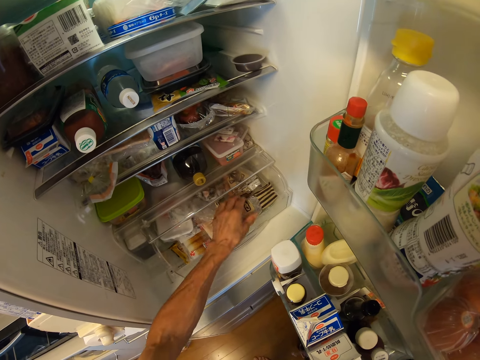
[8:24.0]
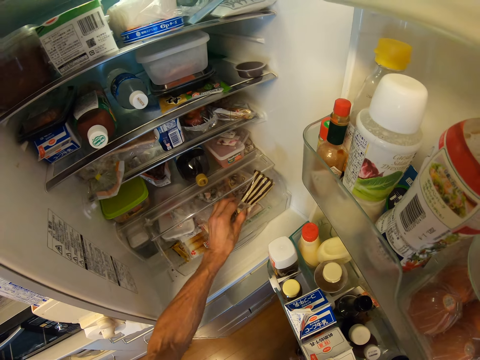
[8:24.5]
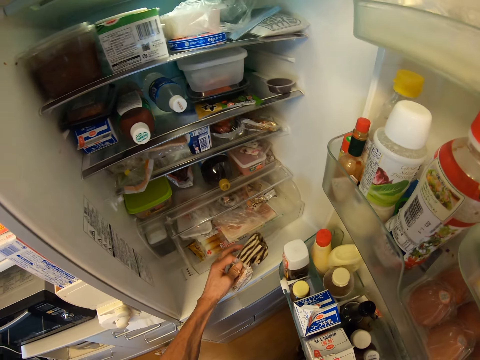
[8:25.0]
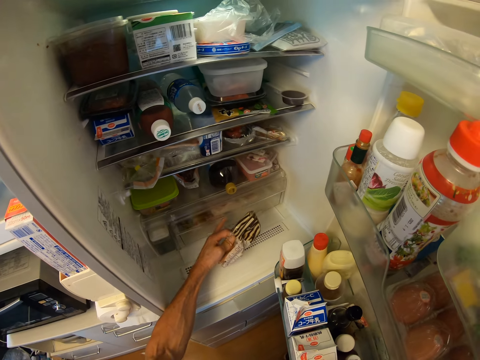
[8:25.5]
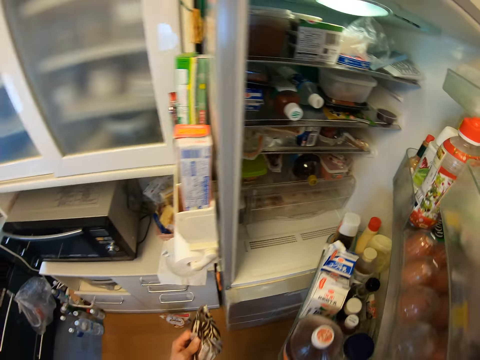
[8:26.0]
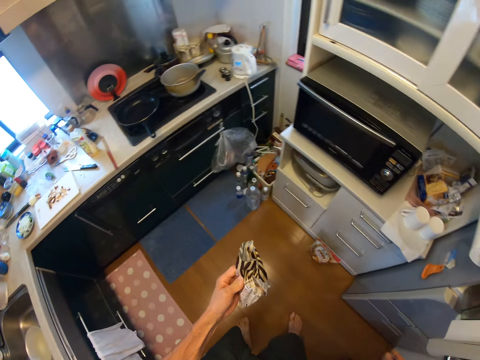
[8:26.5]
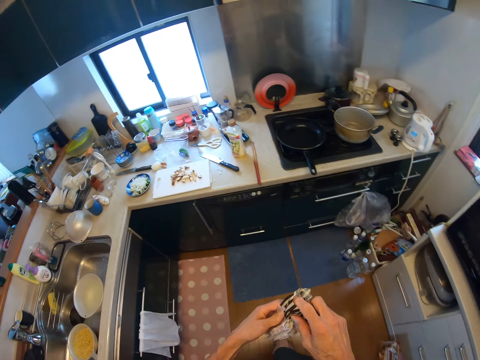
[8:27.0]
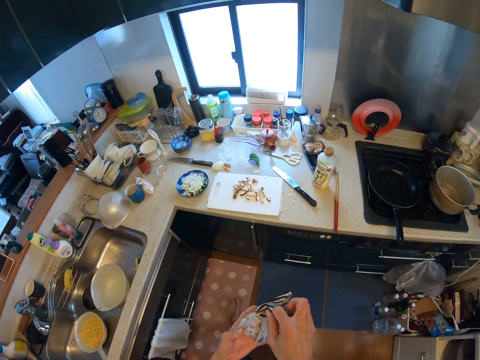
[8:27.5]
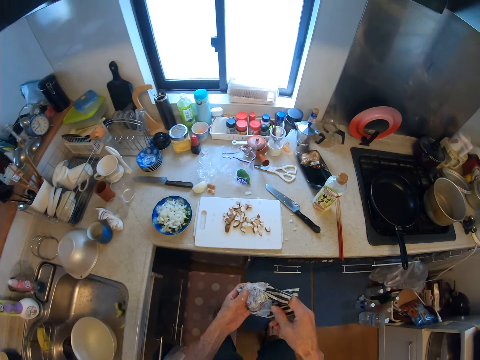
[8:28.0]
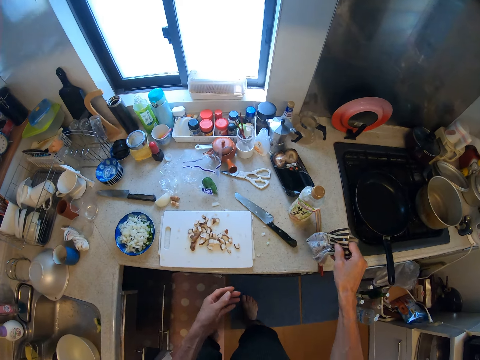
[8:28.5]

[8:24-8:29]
The camera wearer picks a pack of sausages from the refrigerator carrier. They close the crisper drawer. They close the fridge door. They open the pack of sausages. They walk to the countertop.

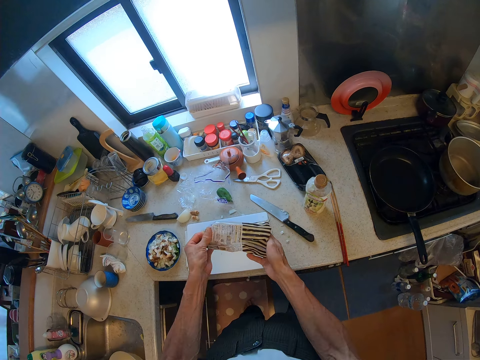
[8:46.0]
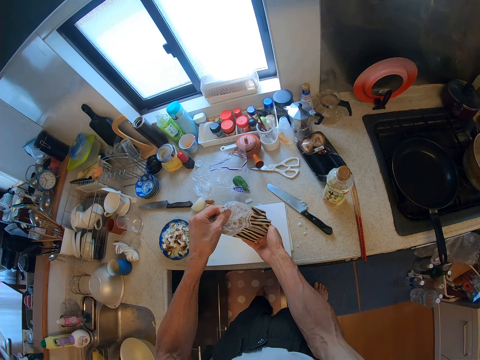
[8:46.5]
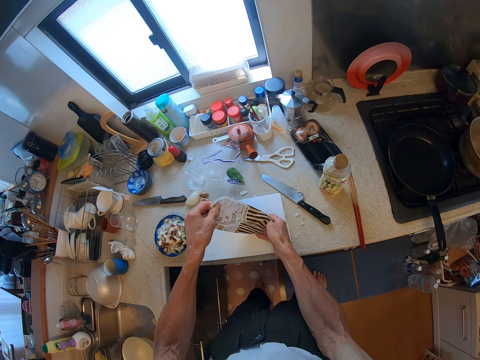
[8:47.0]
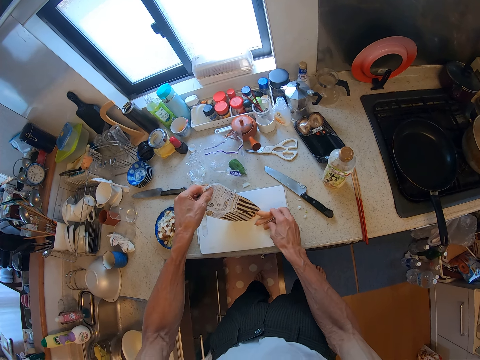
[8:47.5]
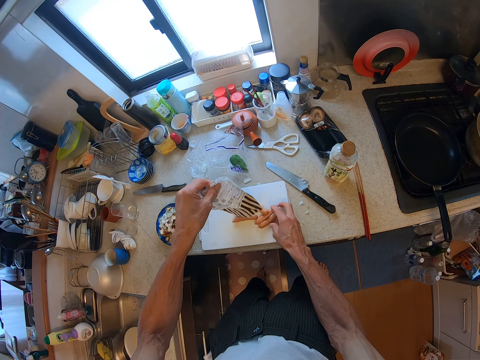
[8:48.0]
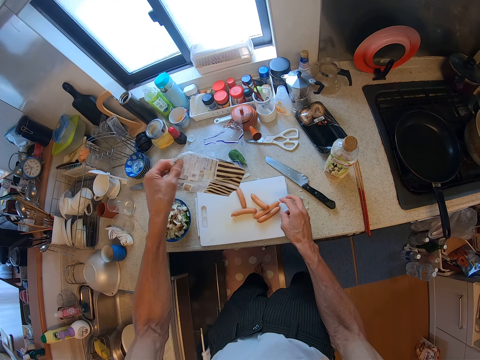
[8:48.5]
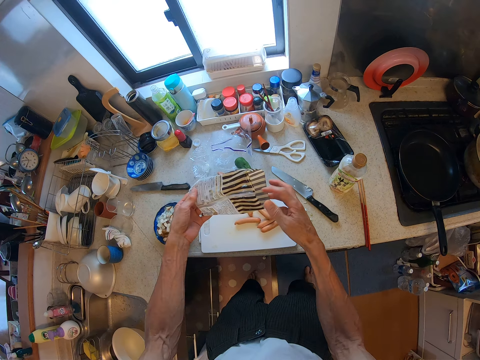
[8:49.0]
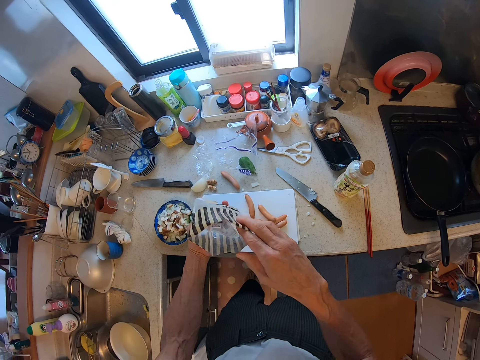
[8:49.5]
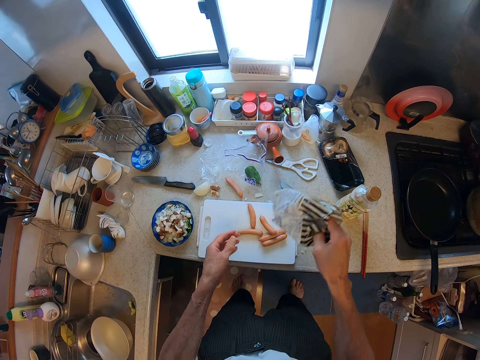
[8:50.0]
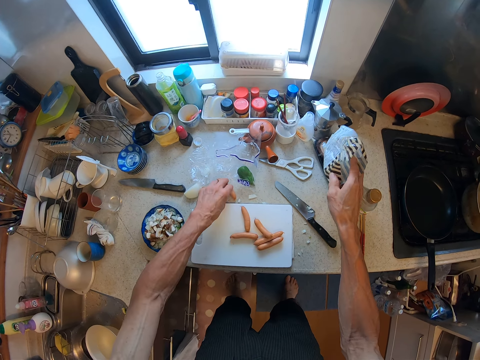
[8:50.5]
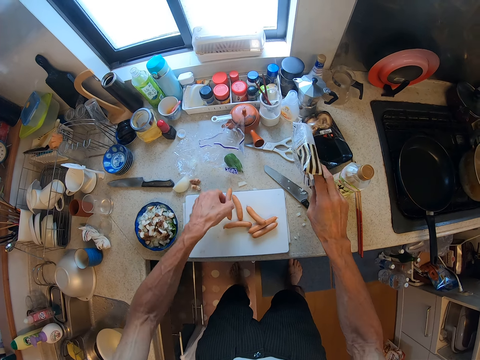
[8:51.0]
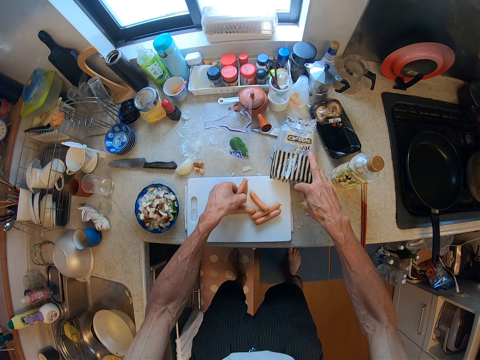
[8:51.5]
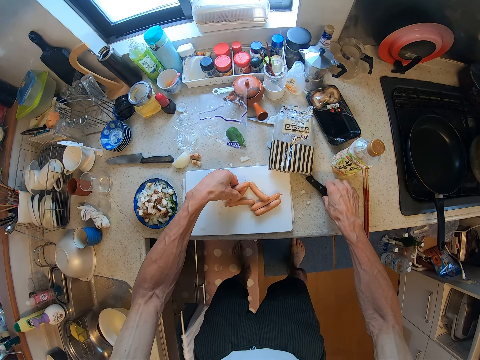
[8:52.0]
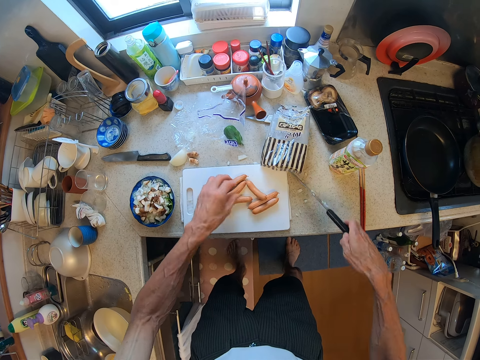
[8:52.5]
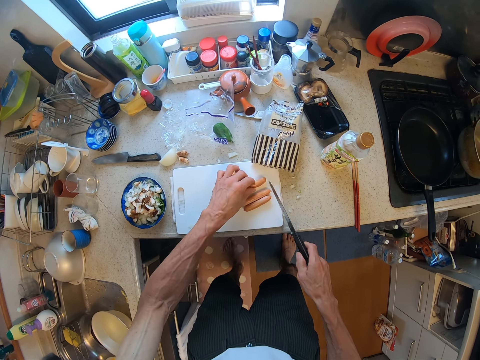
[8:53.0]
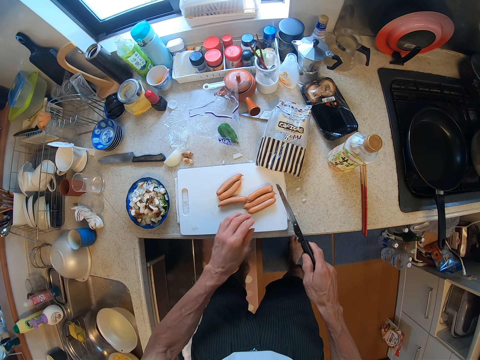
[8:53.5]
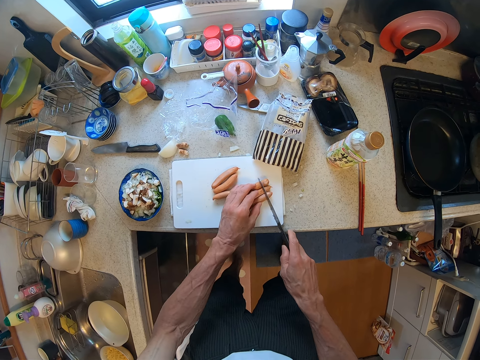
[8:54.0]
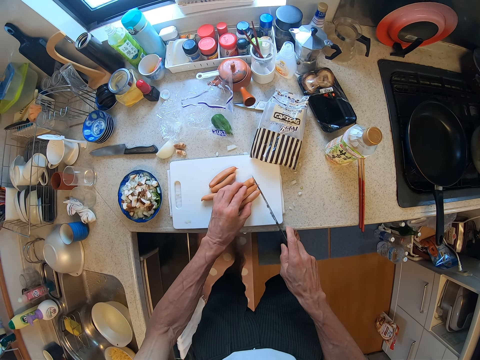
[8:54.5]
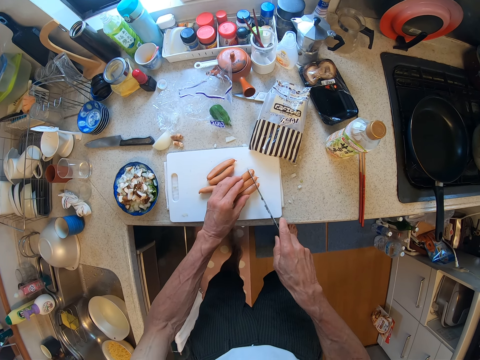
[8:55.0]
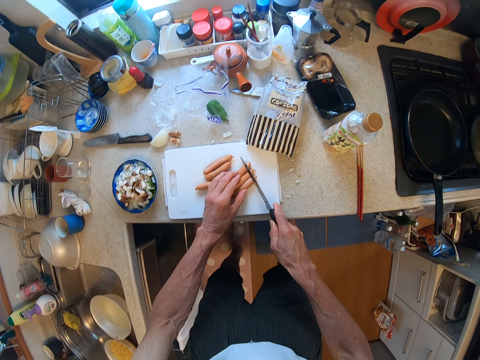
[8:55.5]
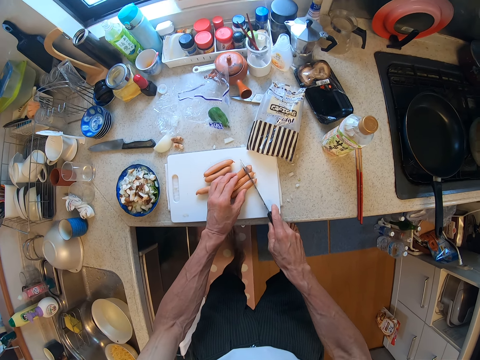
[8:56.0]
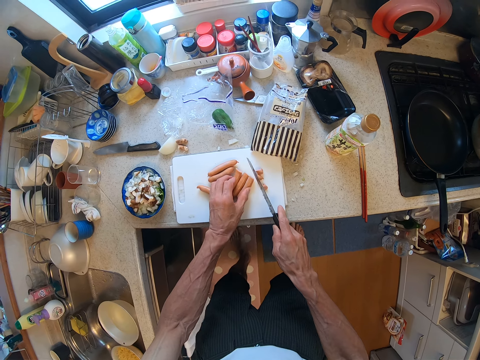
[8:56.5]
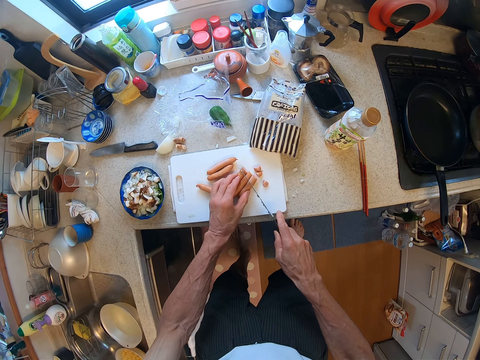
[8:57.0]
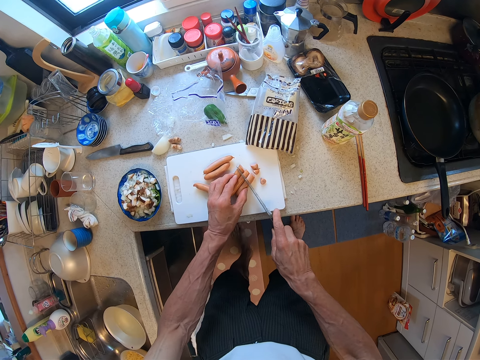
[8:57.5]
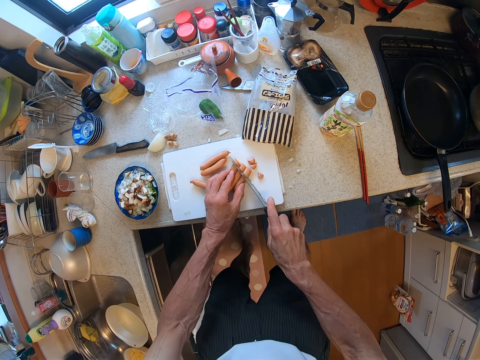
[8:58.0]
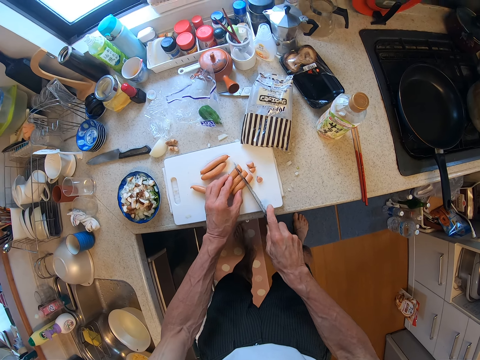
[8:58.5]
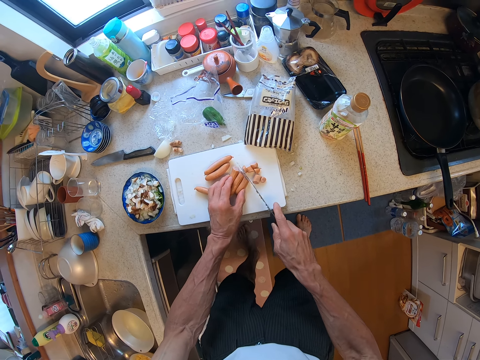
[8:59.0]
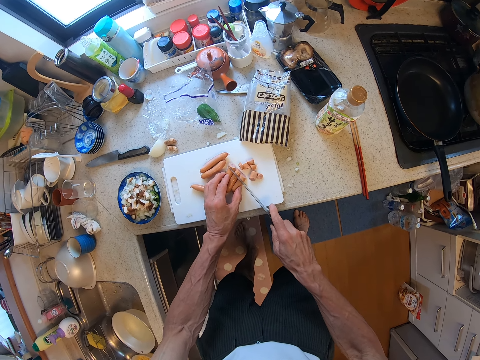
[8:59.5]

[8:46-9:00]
The camera wearer drops the sausages on a chopping board. He brings out the carrot in the nylon pack. He holds the plastic bag, picks a sausage from the countertop, places the plastic bag on the countertop, puts the sausages together and picks a knife from the countertop. He holds some sausages with his left hand. He cuts the carrot into smaller pieces. He cuts the sausages with the knife.

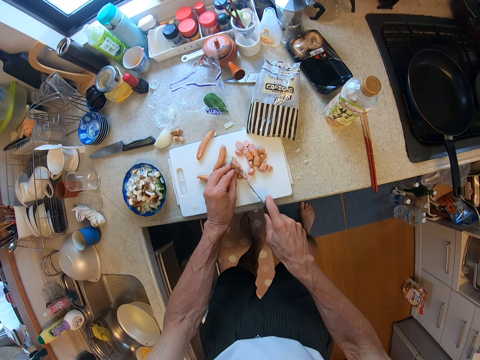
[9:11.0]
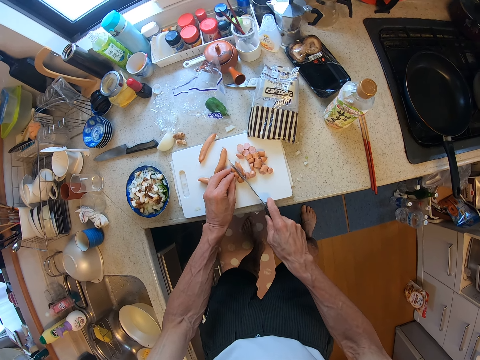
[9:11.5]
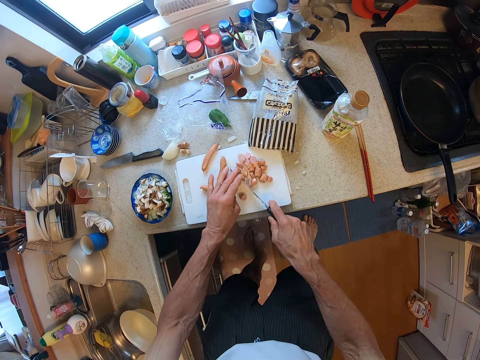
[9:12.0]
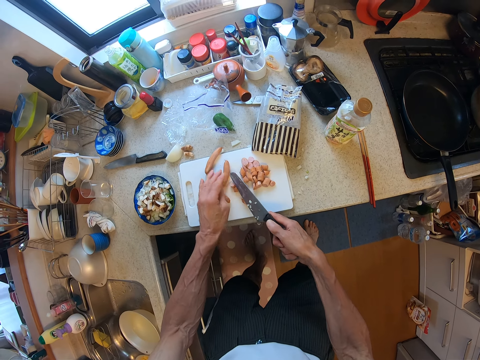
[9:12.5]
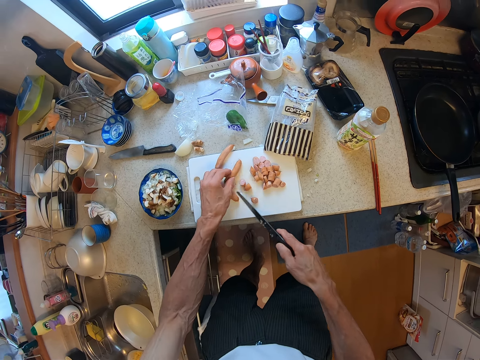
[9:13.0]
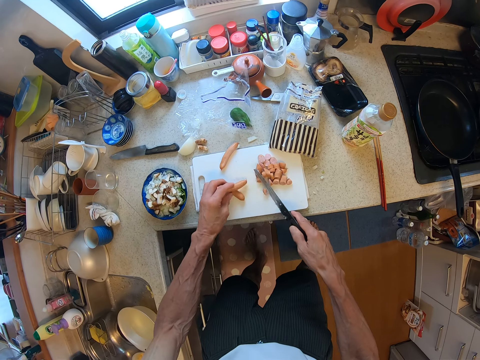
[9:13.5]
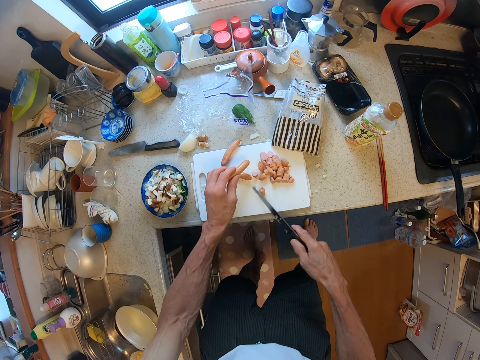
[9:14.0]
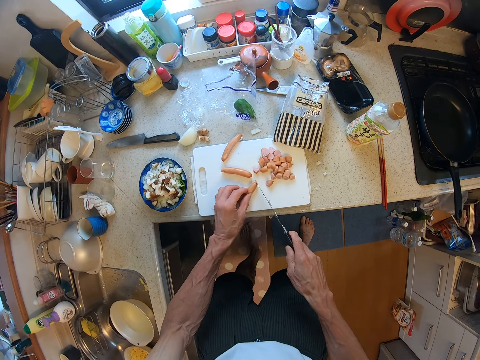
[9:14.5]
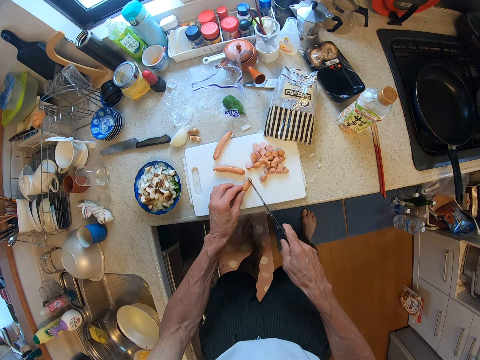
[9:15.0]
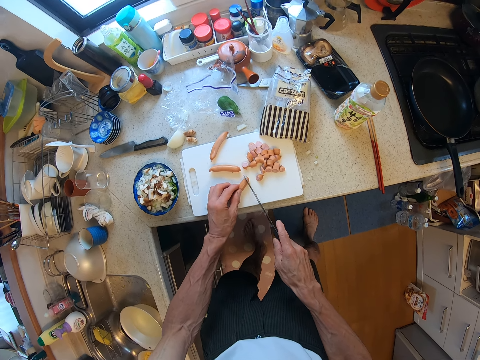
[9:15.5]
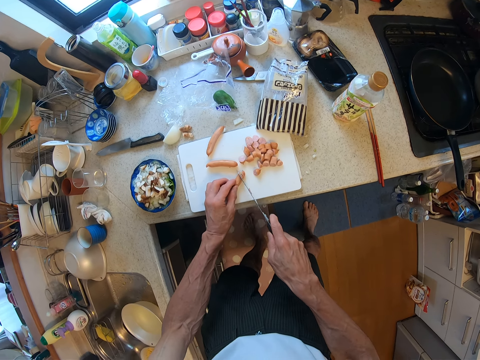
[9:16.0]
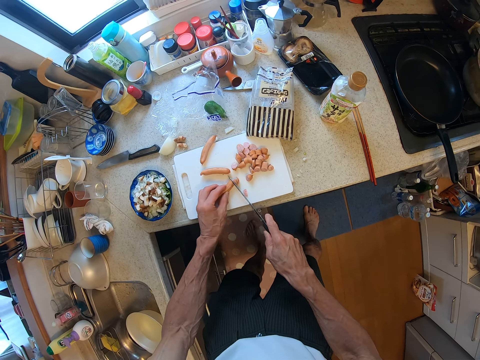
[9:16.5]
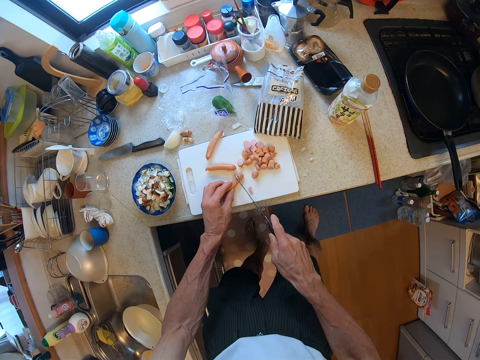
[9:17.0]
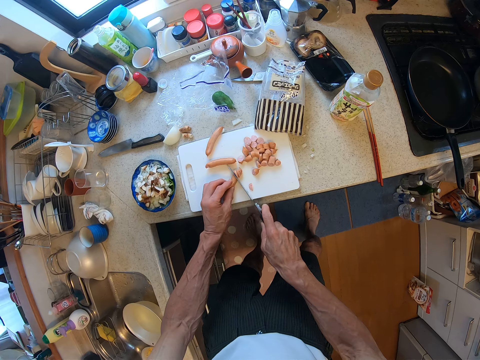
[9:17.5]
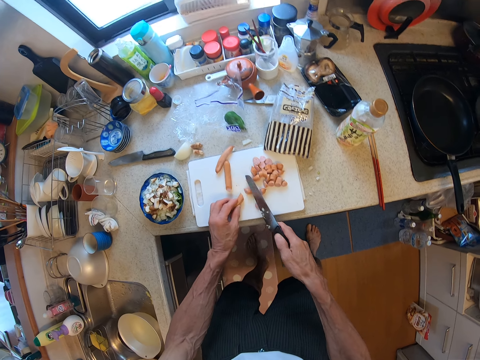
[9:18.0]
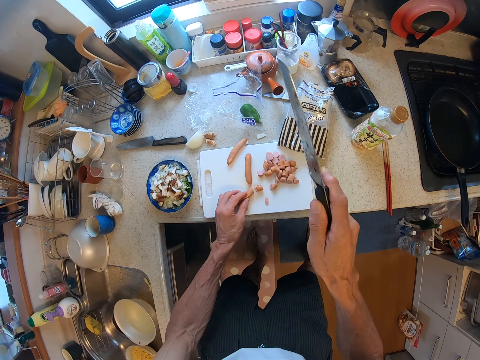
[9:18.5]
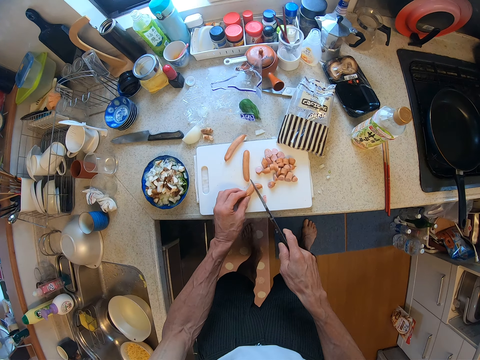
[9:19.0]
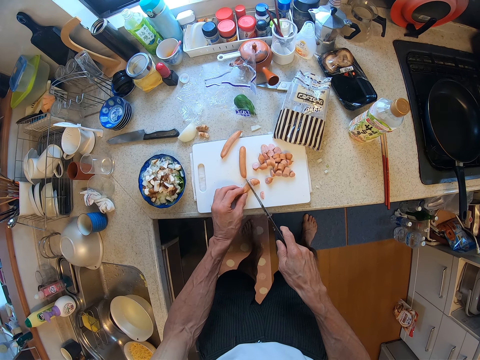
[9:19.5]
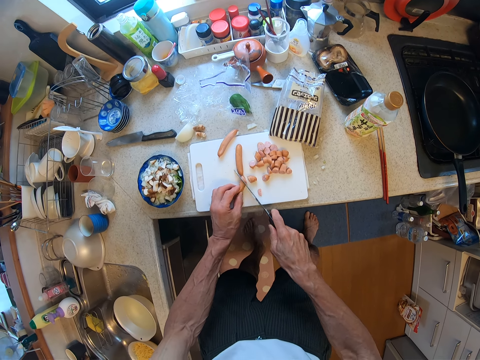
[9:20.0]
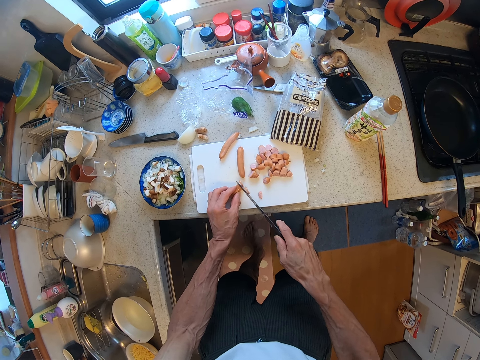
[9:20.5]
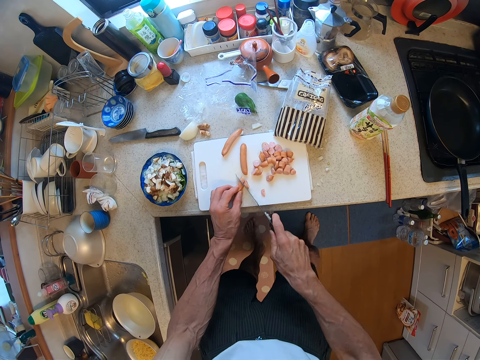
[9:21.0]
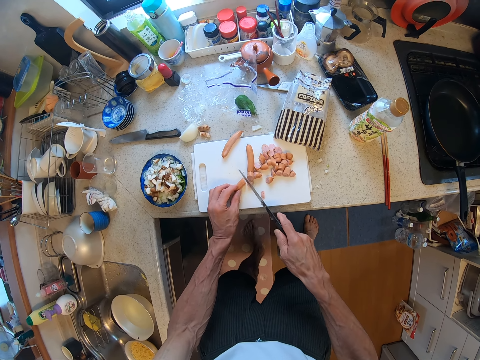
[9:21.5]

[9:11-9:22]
The camera wearer picks a sausage from the chopping board. They put the sausage pieces together with a knife. They cut the sausage with the knife.
